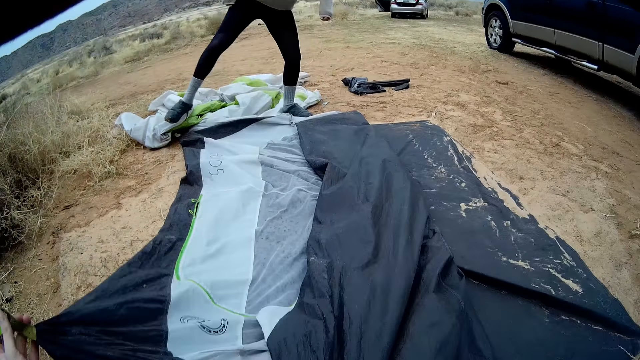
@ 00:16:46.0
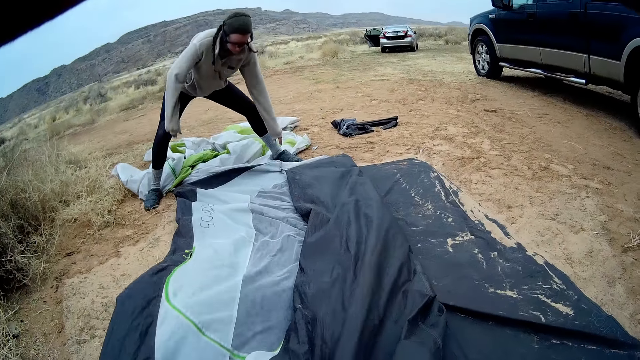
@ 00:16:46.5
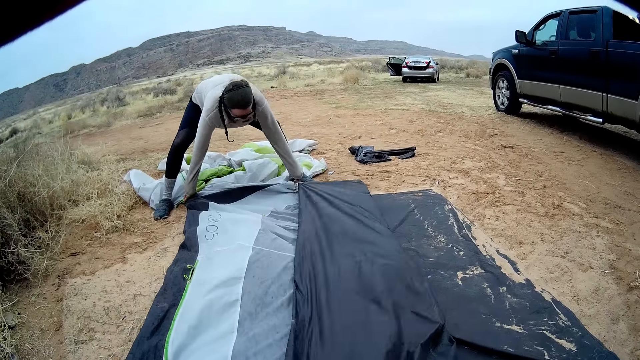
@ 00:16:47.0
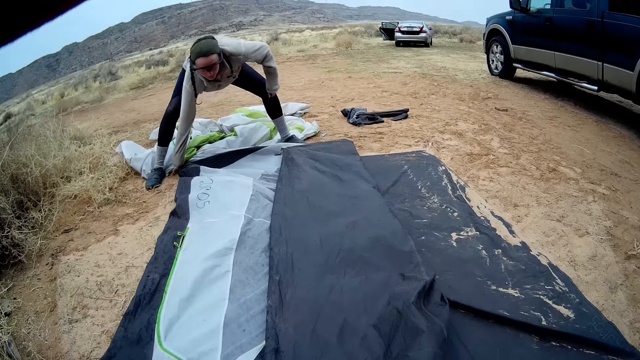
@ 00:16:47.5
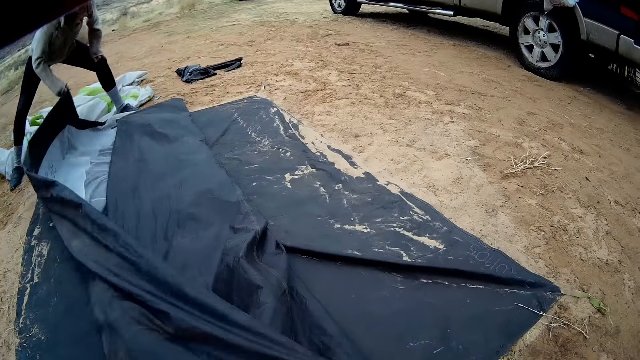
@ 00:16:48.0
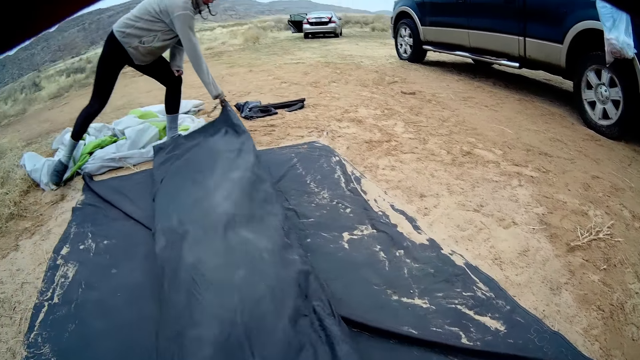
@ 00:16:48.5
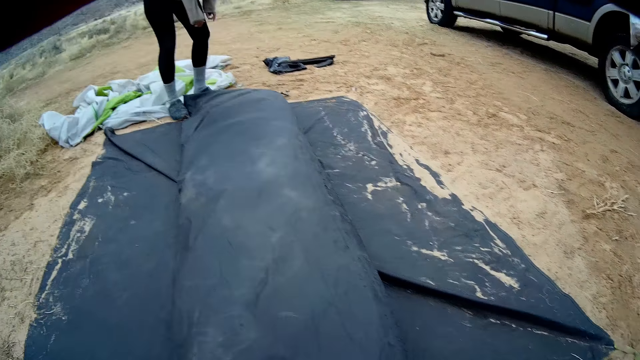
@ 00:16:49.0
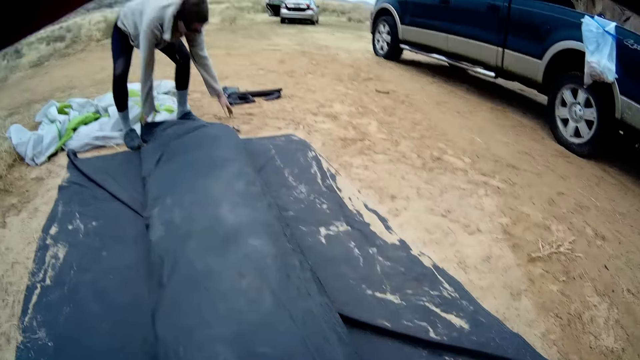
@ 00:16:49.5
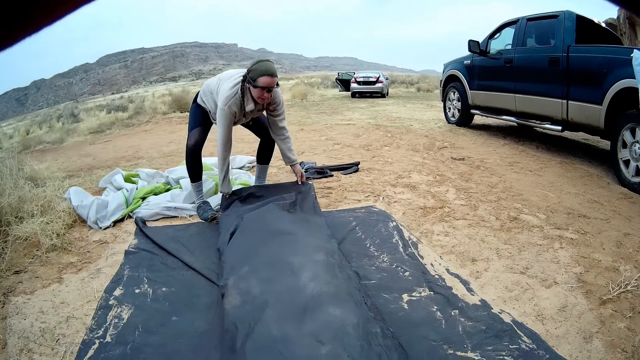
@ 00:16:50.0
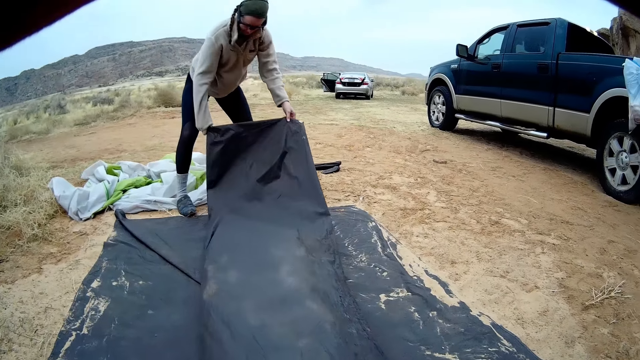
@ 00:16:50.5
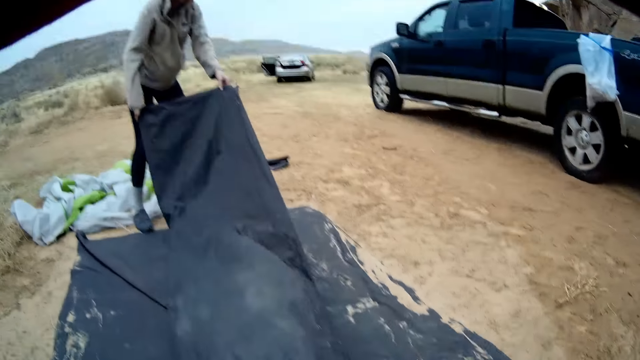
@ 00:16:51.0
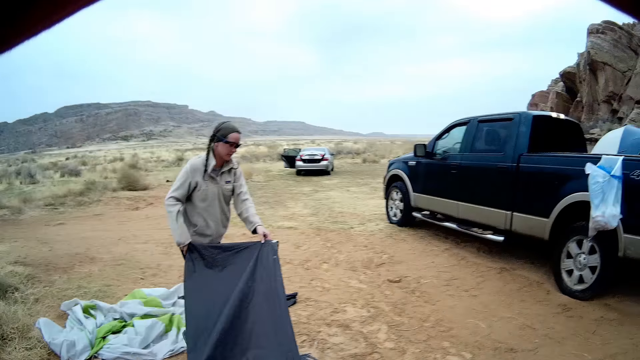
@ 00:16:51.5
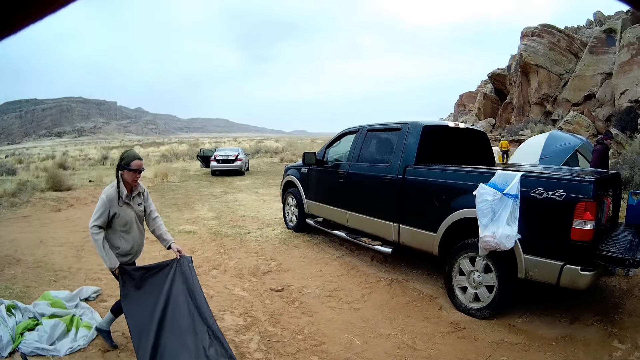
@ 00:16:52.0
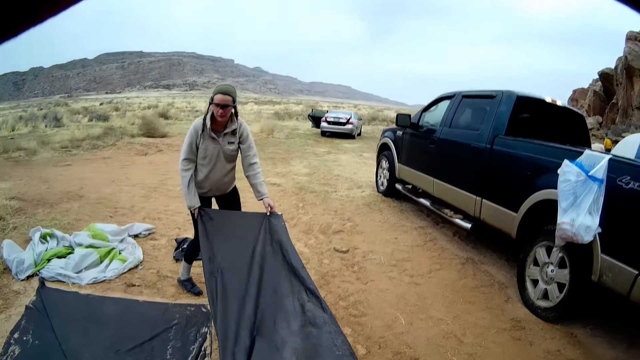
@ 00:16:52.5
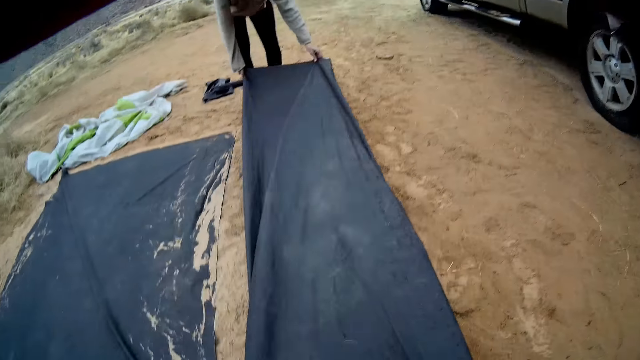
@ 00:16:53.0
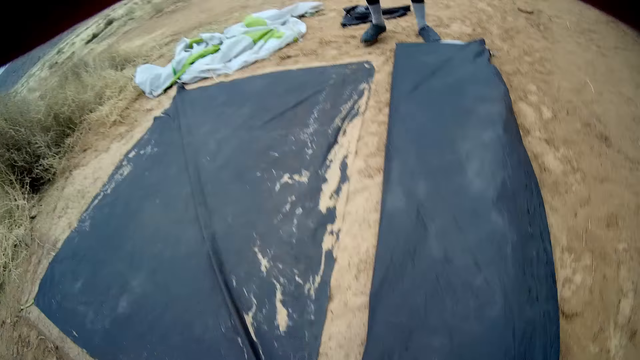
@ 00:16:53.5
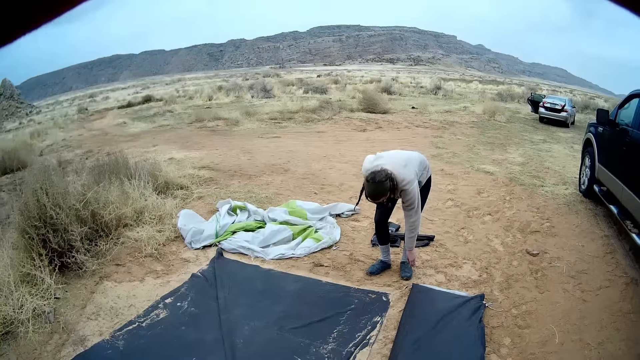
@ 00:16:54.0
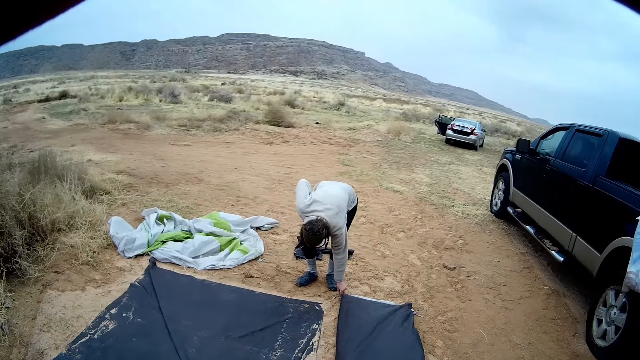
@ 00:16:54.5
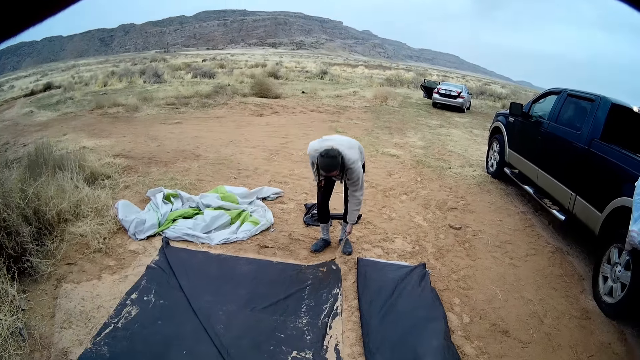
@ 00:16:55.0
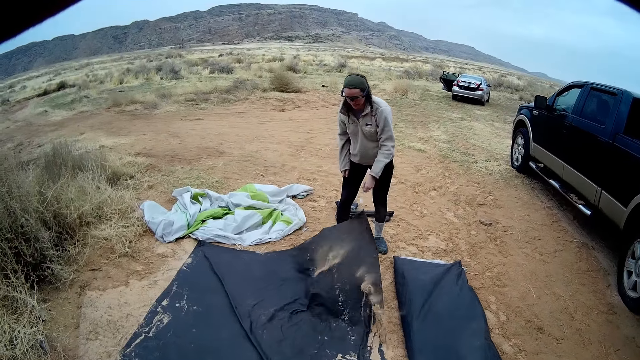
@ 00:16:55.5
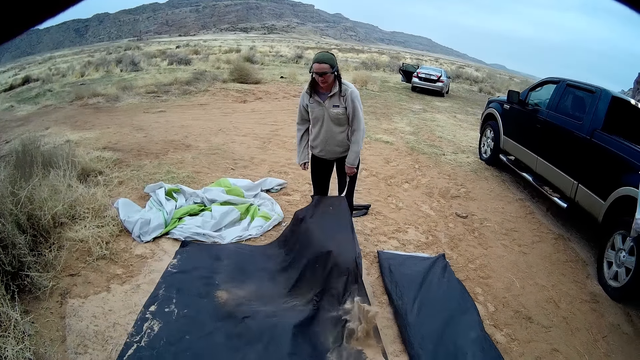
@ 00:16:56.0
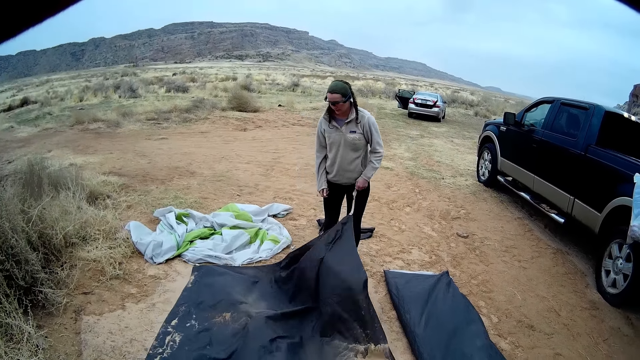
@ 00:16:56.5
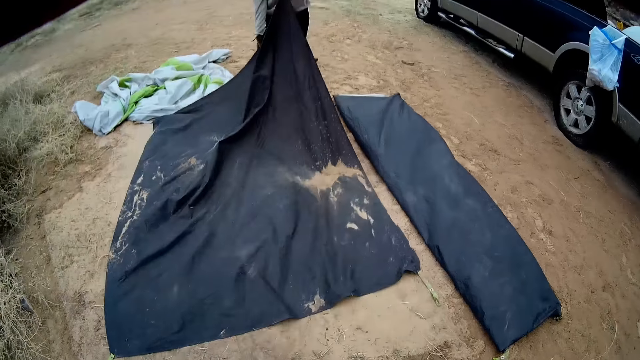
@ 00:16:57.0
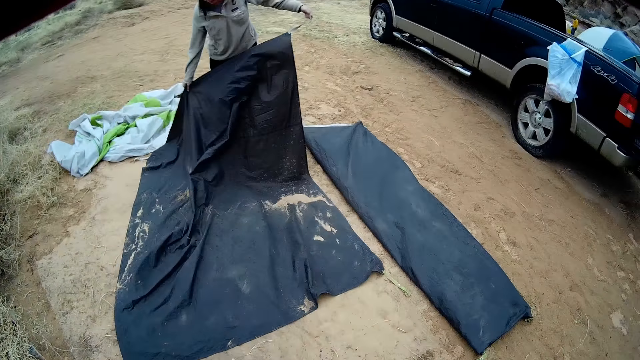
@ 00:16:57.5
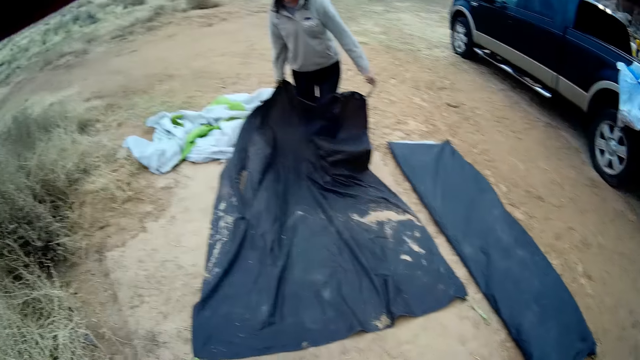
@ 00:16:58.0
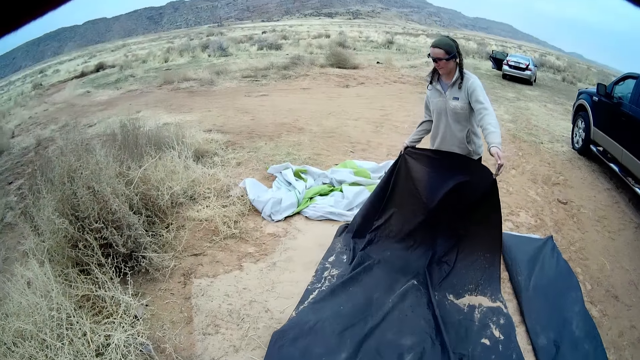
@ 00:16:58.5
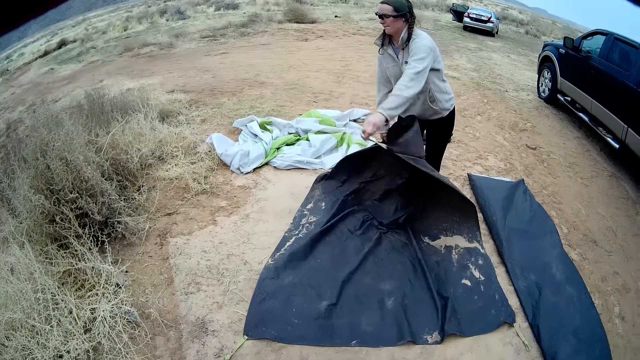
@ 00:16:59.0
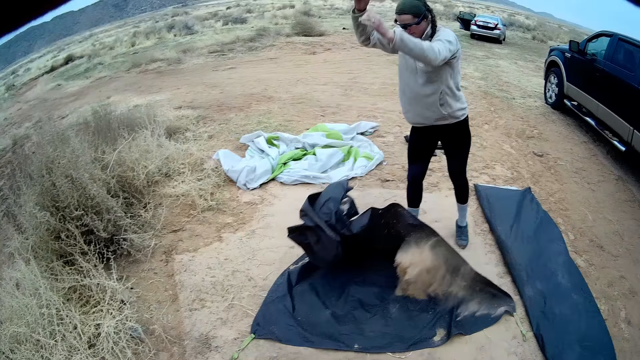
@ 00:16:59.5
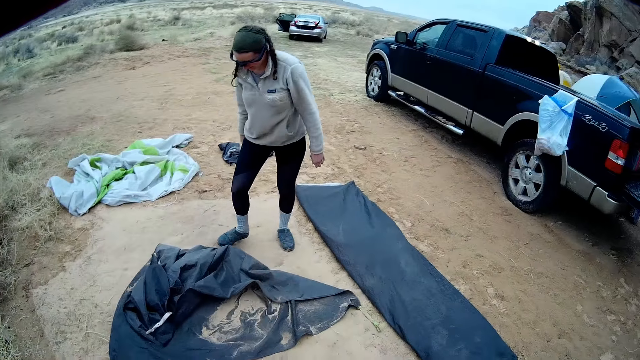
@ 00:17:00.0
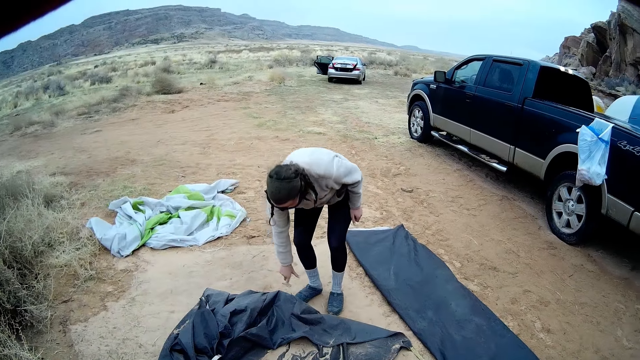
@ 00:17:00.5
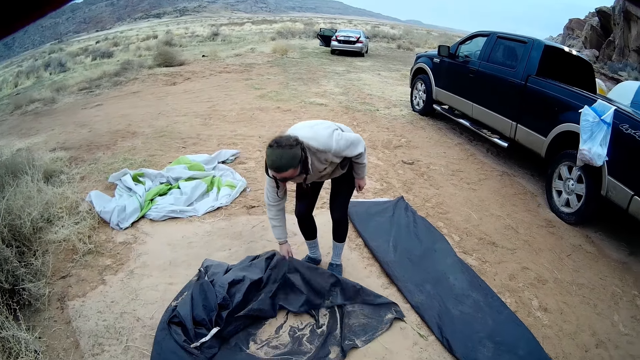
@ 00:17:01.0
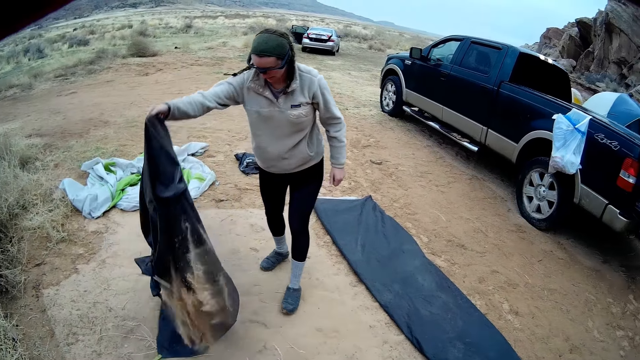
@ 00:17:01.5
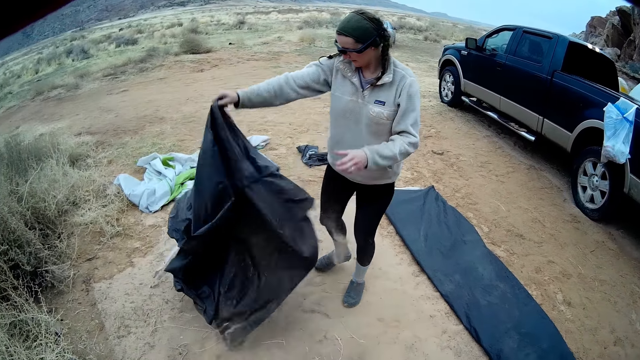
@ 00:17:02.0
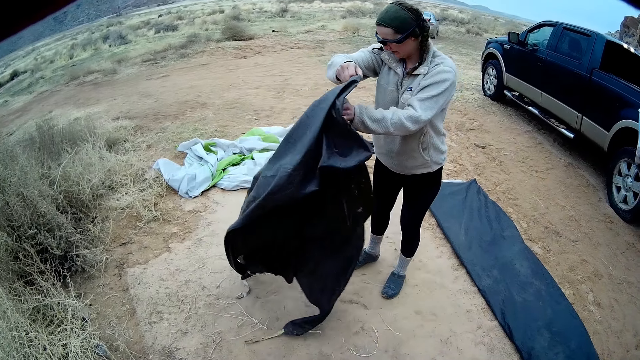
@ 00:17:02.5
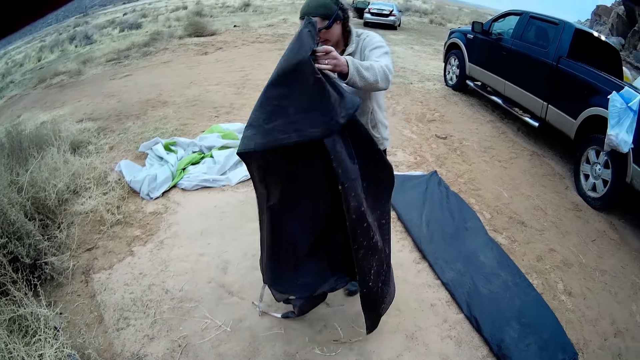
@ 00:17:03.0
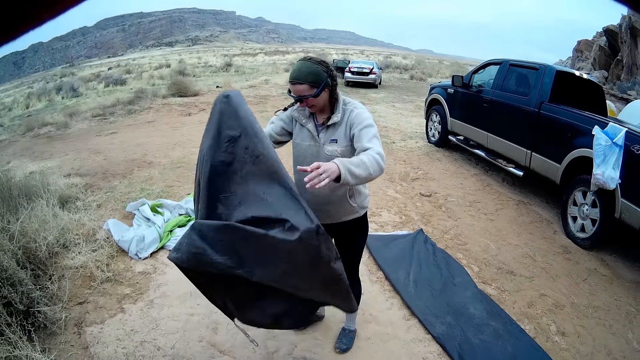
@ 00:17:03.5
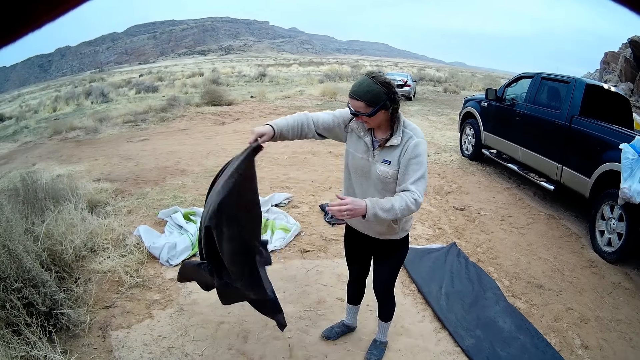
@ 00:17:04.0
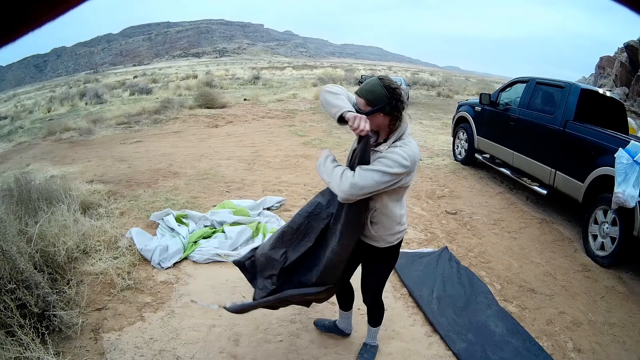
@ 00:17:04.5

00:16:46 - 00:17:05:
A woman folds the tent or tarpaulin and lifts the tent. The camera wearer folds the tarpaulin. The woman carries the tent, puts the tent down to another point, and walks back to the first point. The camera wearer places the tarpaulin on the ground. The woman picks up another tent. The woman holds the tarpaulin. The woman shakes dirt from the tent, releases the tent to the ground, and bends down. The woman drops the tarpaulin on the ground. The woman picks the tent from the ground, stands up, and shakes the tent. The woman holds the tent using the other hand, holds the tent using both hands, releases the tent from one hand, and wraps an arm around the tent.

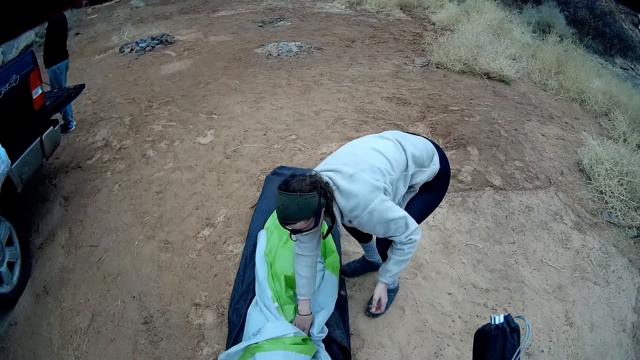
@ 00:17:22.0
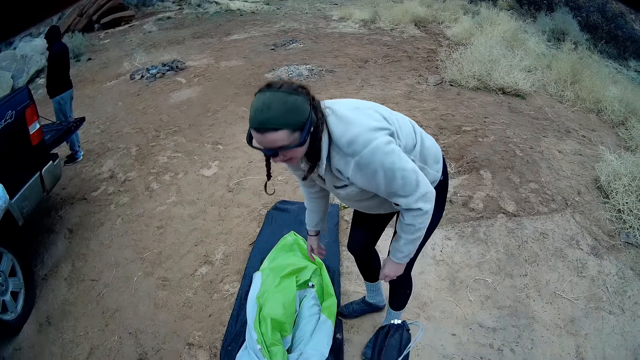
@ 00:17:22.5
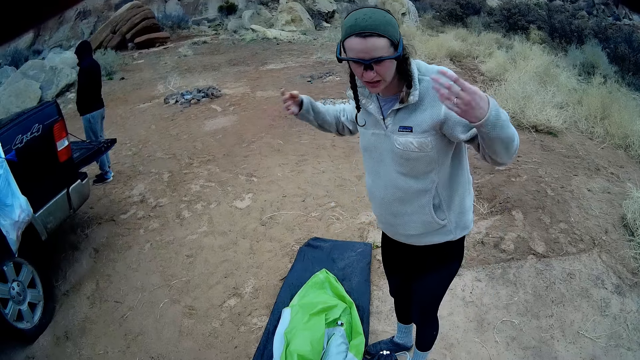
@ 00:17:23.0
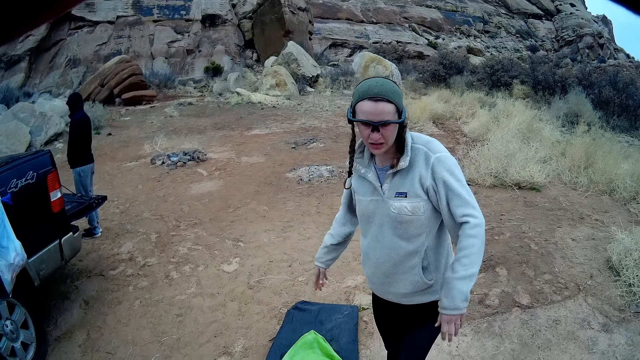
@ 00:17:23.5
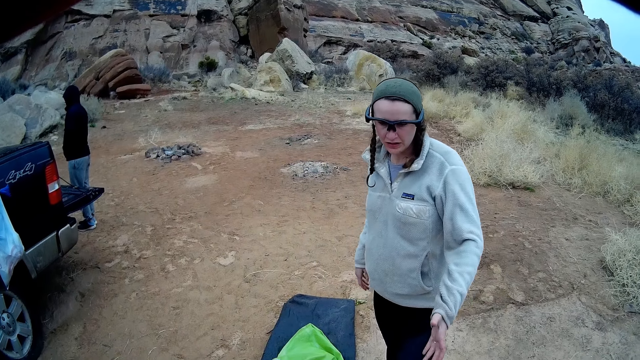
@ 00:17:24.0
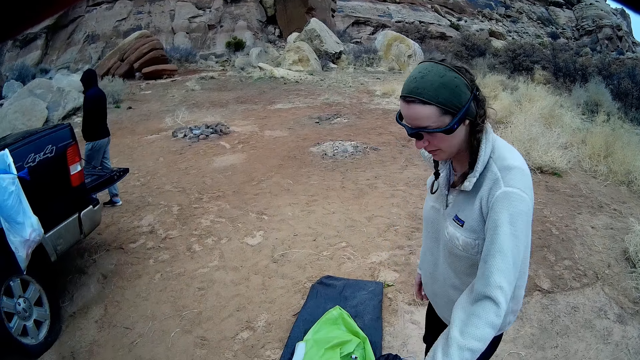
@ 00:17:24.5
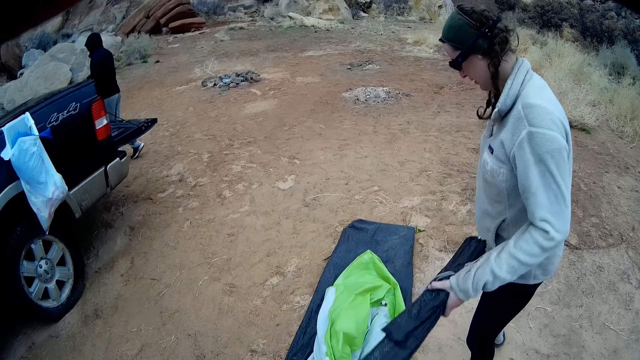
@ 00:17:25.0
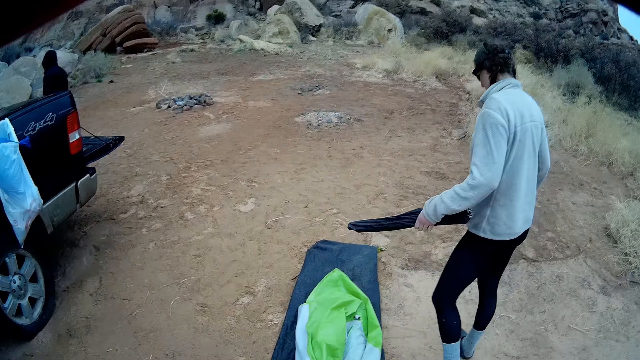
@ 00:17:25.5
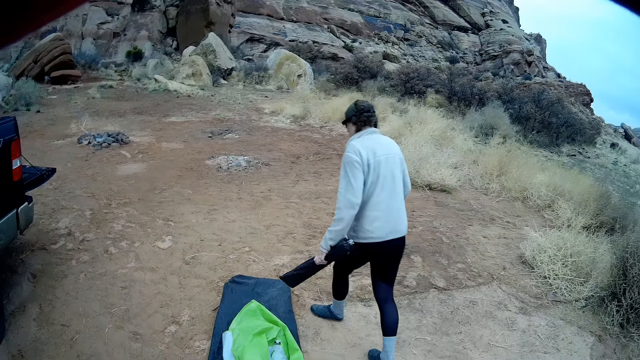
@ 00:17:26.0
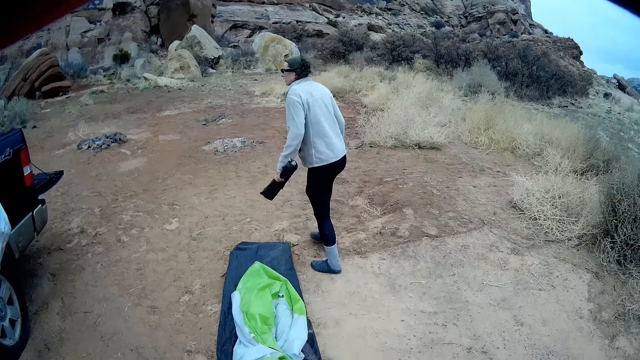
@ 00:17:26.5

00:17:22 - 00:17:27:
A woman stands up and shakes her hands. The camera wearer hands the woman a bag. The woman picks the bag from the camera wearer, walks away, and bends.
